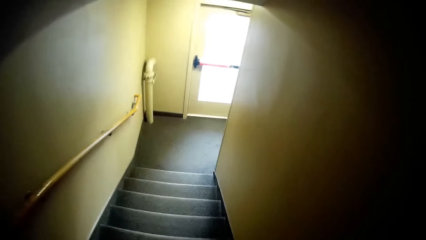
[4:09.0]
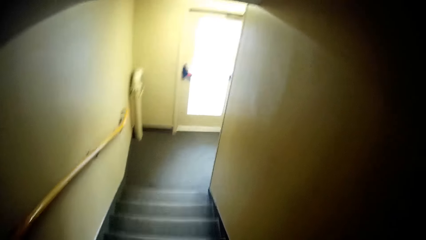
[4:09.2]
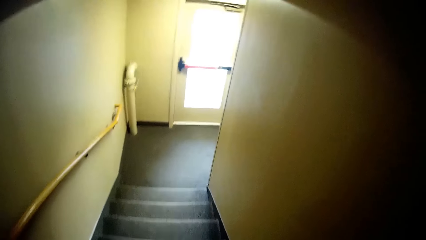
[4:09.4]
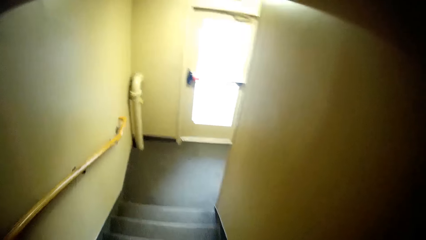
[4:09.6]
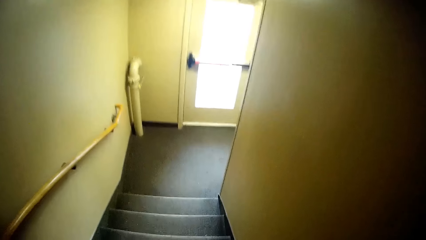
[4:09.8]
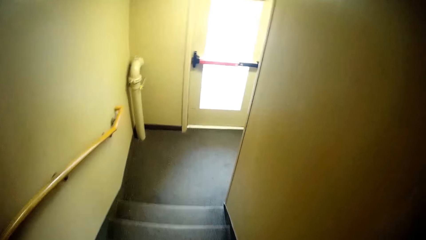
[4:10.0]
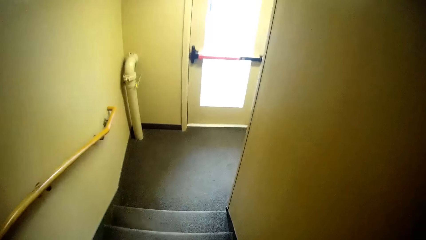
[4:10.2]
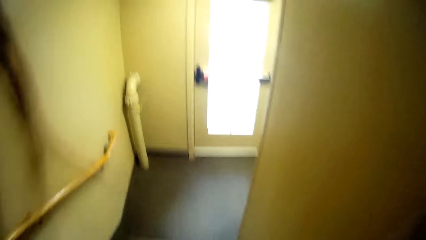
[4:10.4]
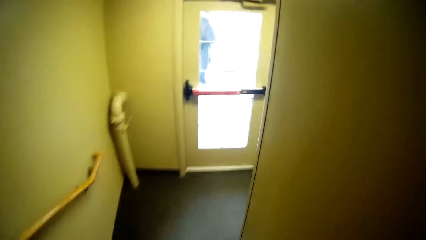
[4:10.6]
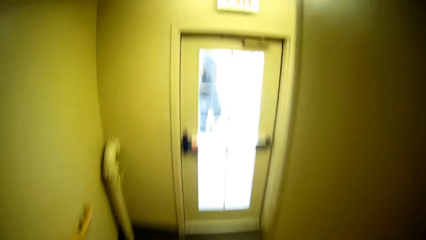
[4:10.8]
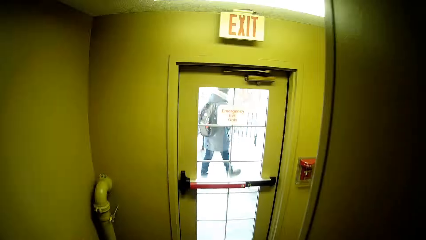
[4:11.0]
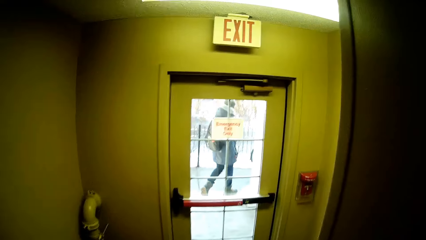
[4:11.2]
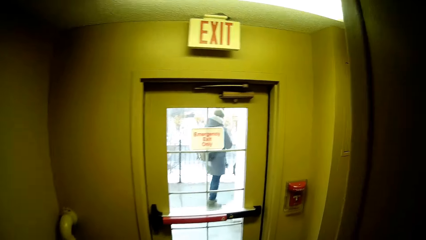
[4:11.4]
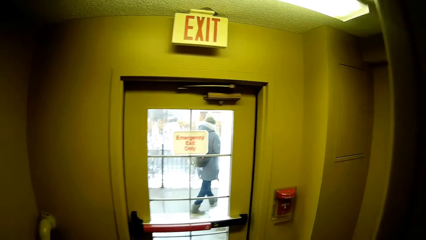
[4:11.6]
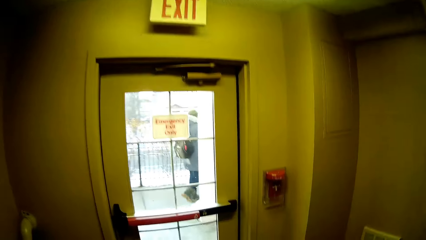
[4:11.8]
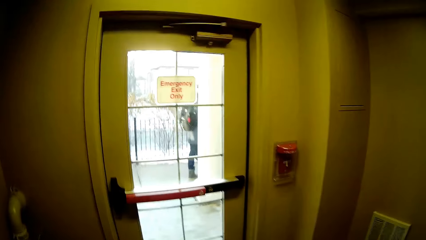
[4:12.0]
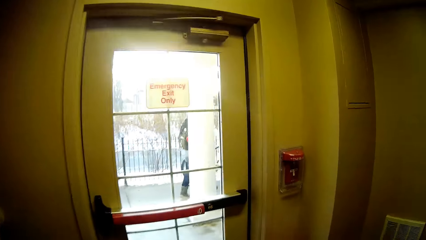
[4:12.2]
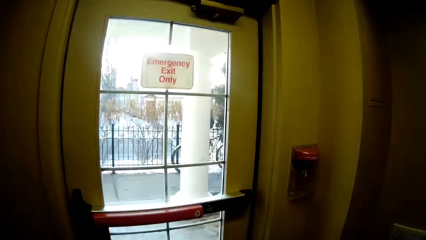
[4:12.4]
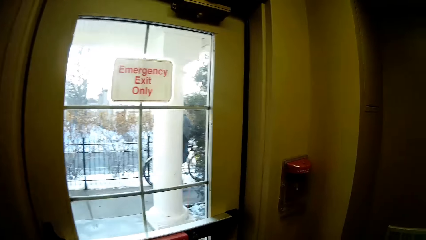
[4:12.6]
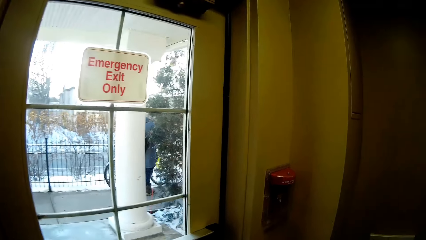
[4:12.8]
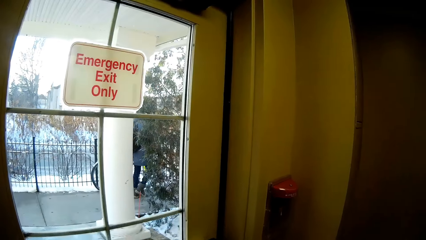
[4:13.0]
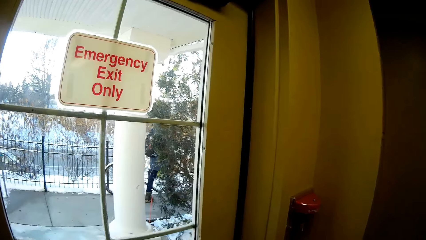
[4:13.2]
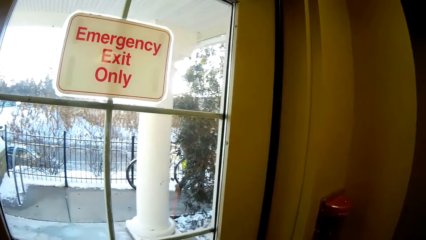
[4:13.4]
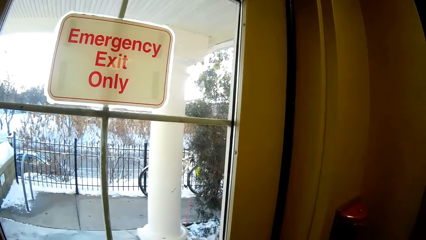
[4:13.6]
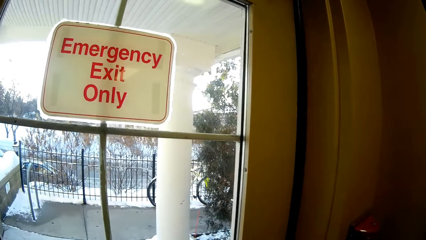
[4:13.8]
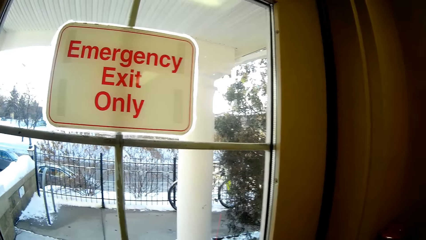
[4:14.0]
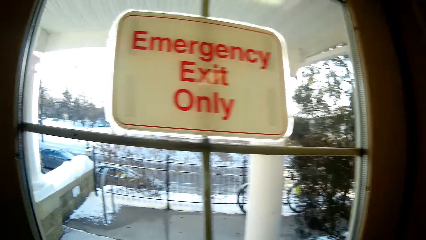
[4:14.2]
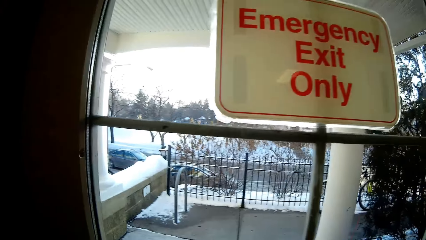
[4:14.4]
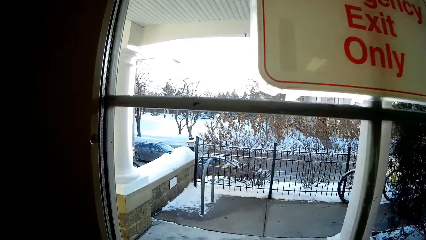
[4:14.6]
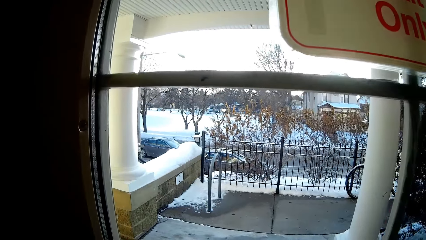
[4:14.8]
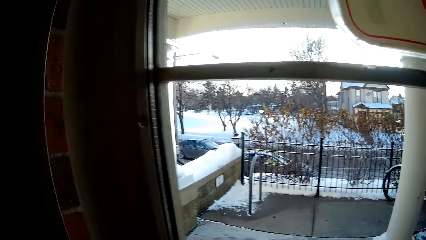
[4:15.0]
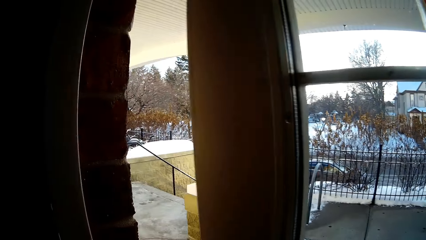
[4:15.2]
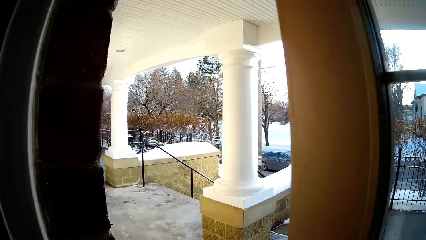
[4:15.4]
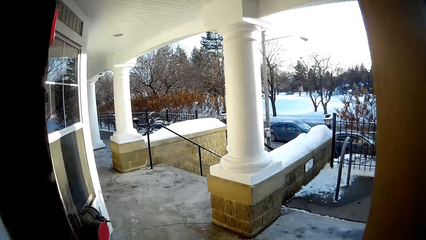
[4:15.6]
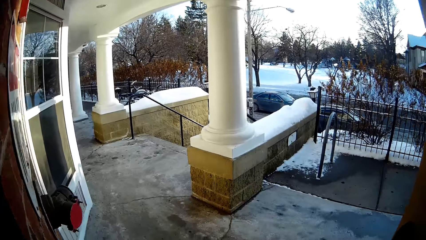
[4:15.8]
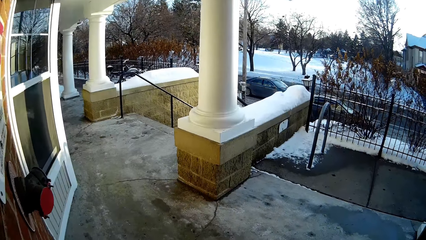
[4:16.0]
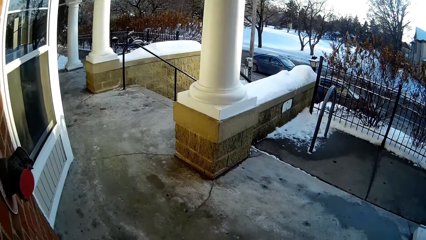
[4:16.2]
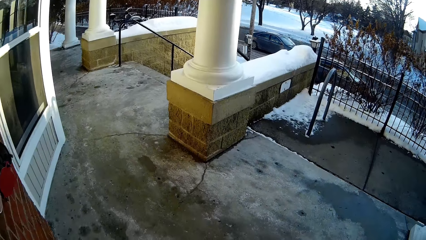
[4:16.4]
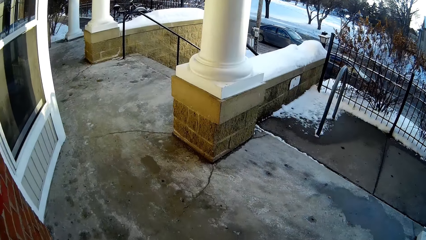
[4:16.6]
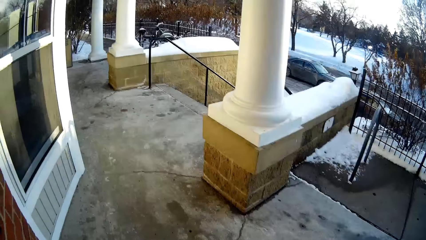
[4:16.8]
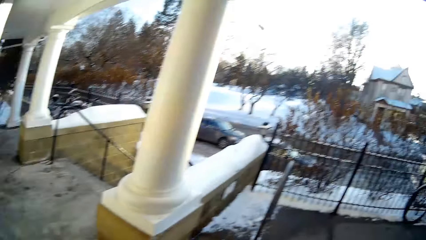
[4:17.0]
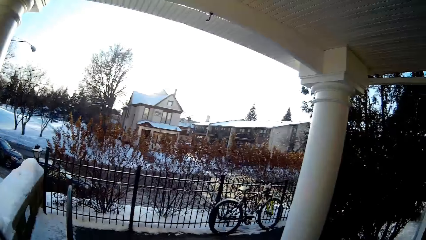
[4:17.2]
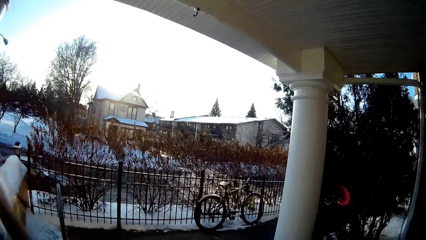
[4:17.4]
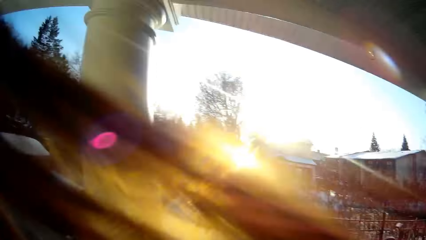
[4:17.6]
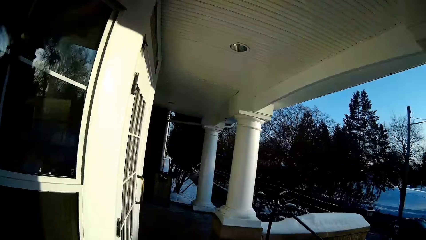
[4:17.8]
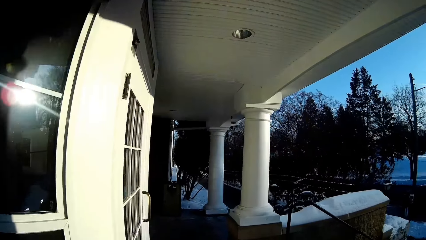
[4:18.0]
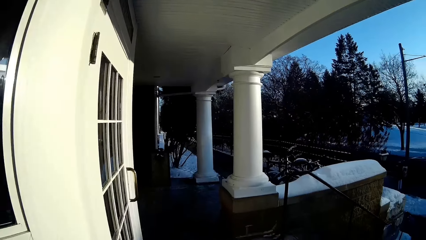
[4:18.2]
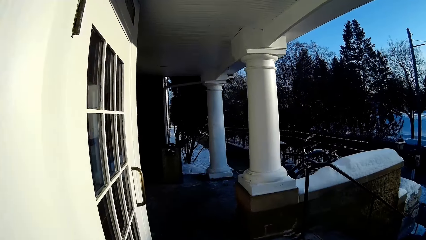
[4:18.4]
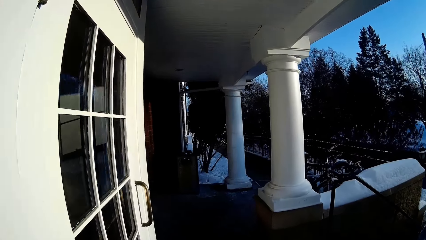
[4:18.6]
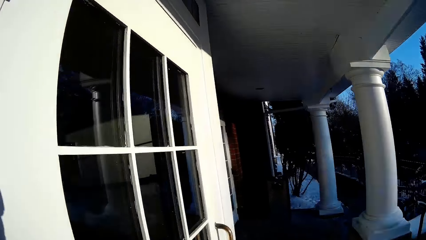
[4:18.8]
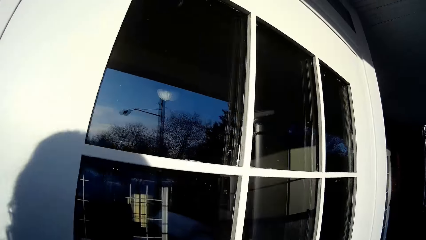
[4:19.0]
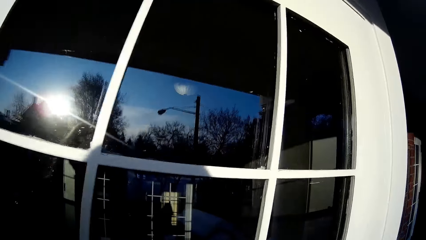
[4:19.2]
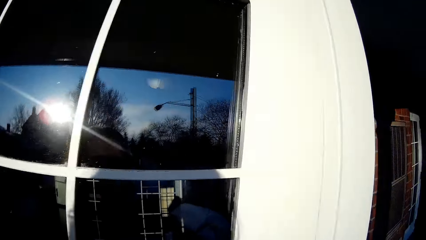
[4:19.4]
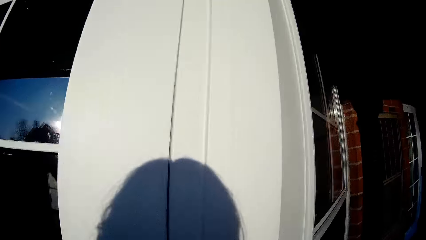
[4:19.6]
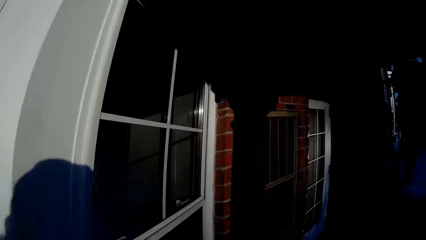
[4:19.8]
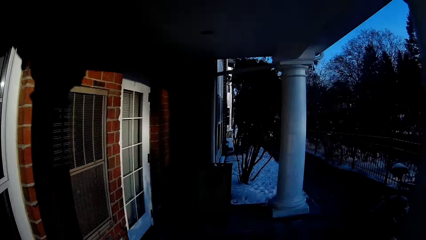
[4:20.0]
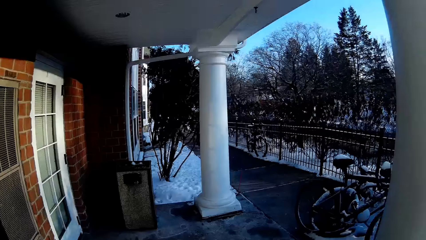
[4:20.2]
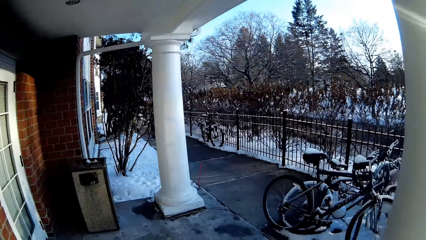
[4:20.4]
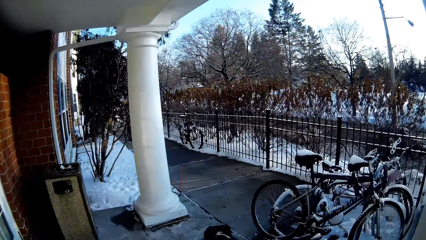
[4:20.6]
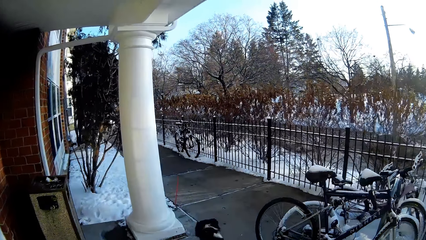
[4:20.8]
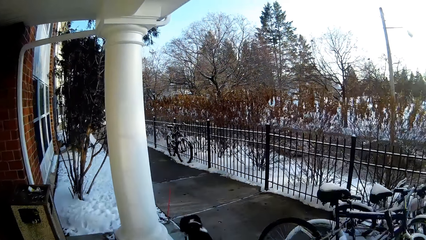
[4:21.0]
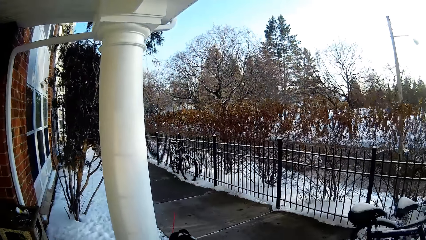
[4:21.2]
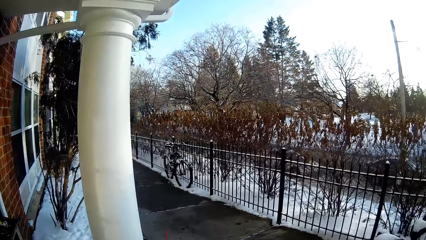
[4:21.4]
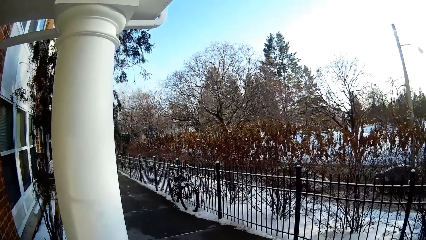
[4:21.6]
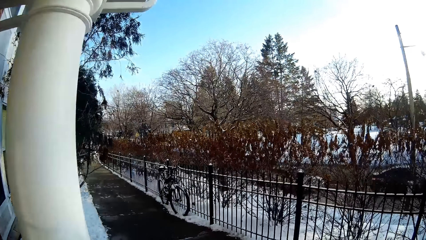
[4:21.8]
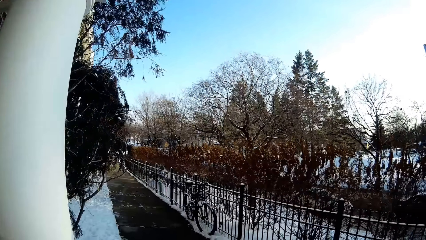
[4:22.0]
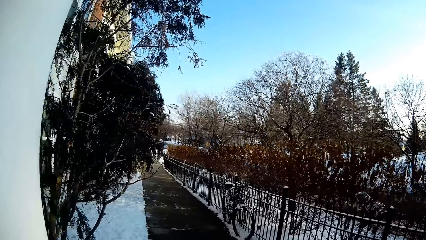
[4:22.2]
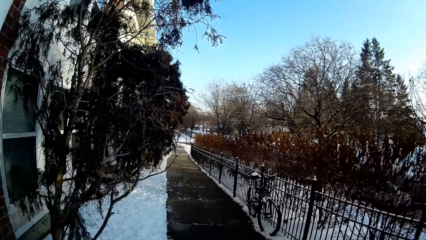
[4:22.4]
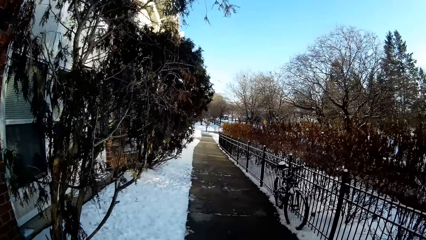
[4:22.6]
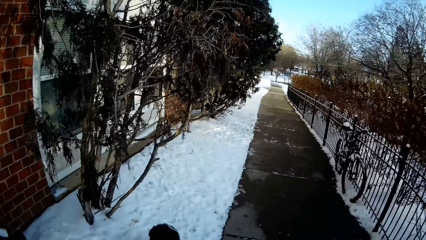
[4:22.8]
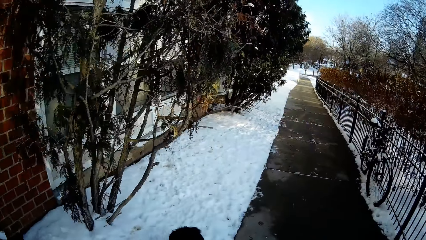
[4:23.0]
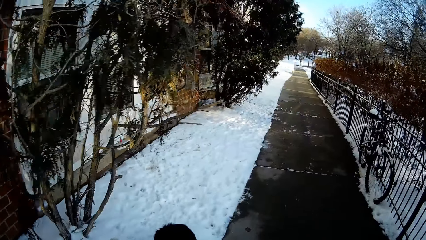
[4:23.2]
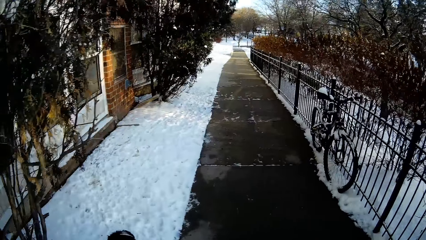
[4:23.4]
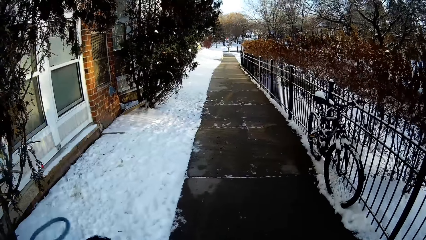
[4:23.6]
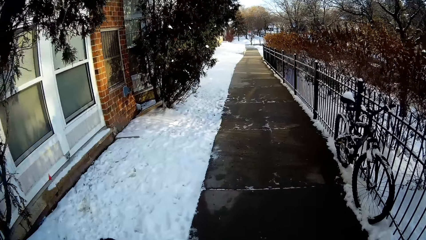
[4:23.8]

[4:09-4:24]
The camera wearer opens the door. They hold the leash. They walk the dog outside.
